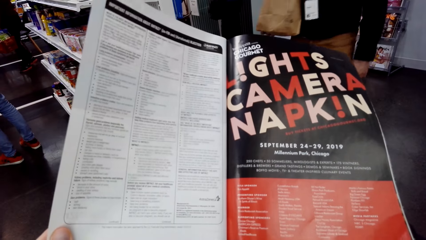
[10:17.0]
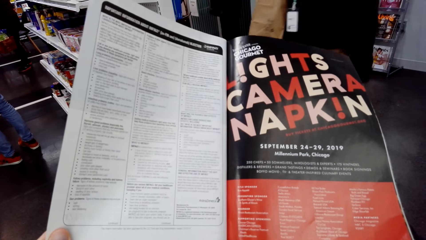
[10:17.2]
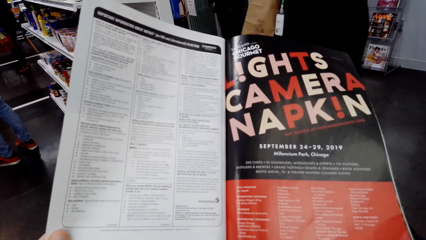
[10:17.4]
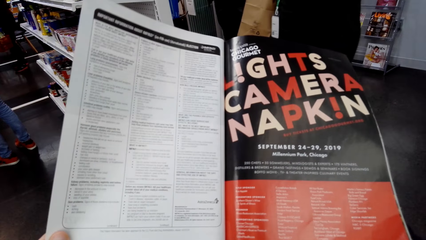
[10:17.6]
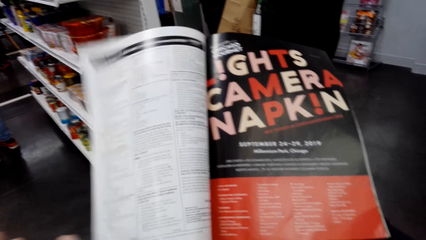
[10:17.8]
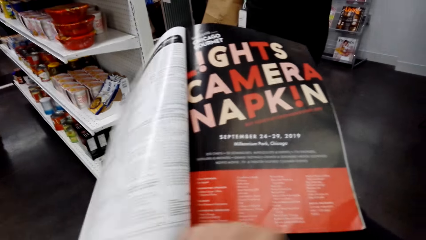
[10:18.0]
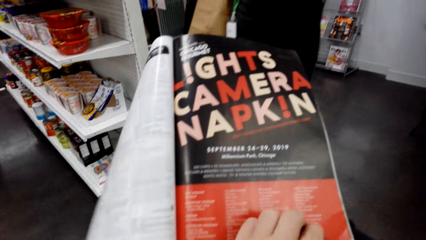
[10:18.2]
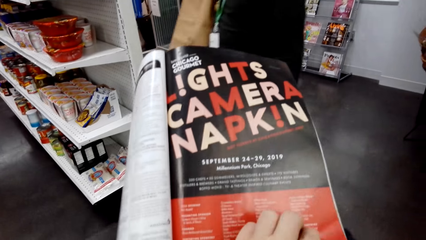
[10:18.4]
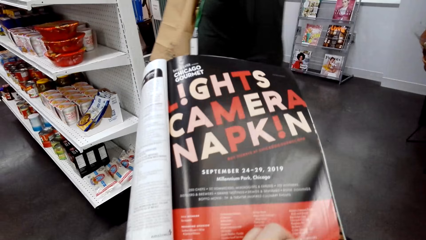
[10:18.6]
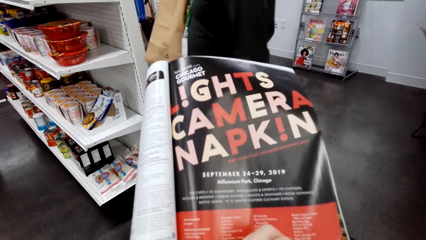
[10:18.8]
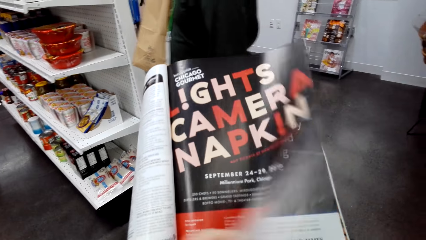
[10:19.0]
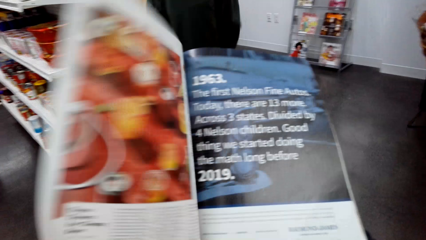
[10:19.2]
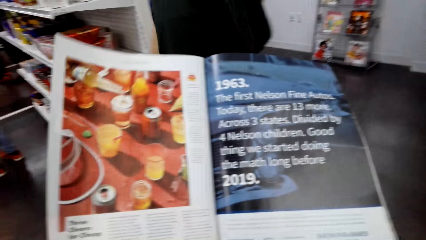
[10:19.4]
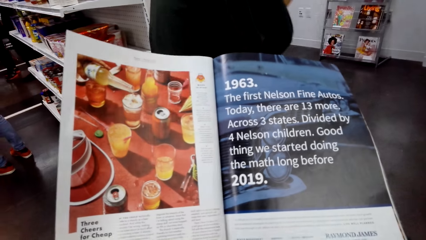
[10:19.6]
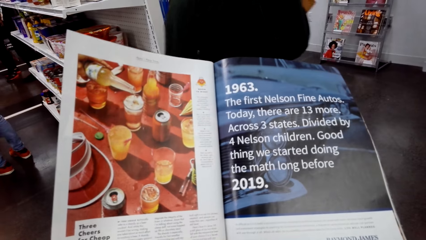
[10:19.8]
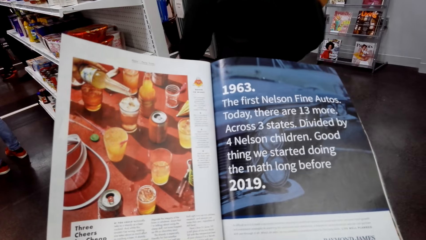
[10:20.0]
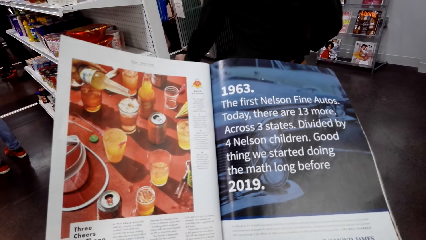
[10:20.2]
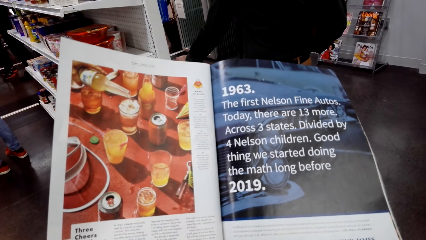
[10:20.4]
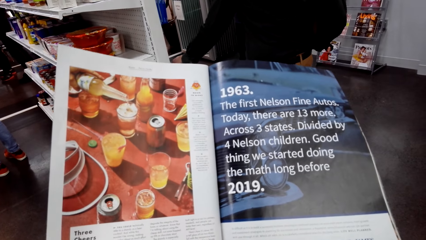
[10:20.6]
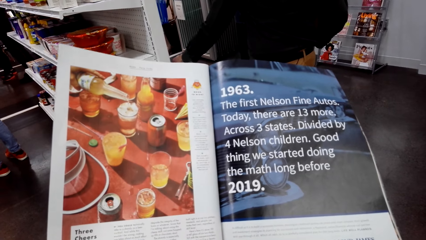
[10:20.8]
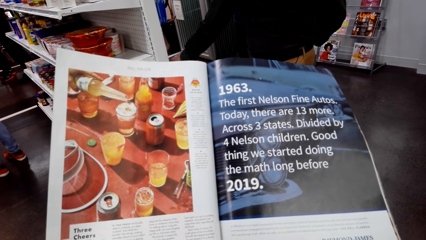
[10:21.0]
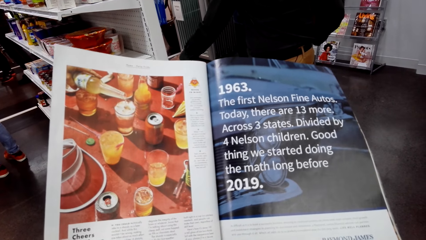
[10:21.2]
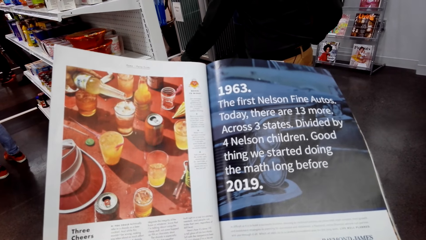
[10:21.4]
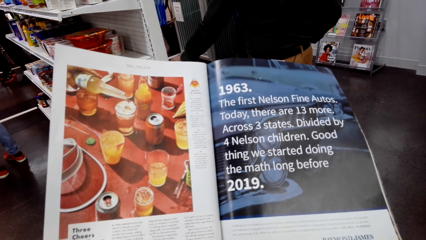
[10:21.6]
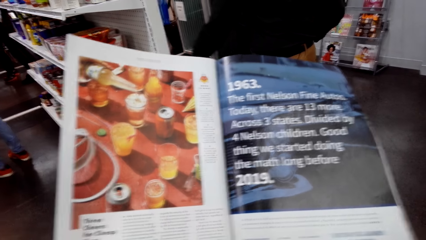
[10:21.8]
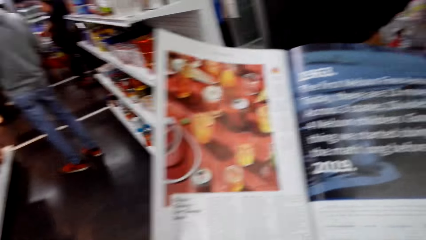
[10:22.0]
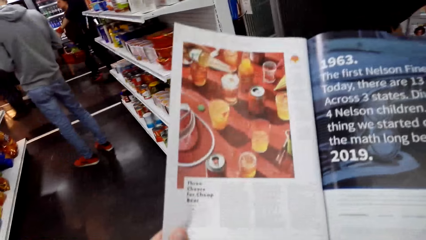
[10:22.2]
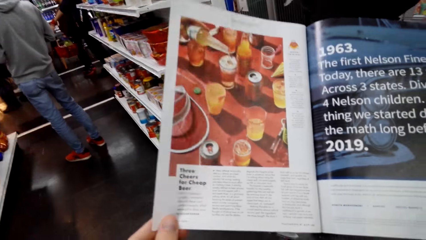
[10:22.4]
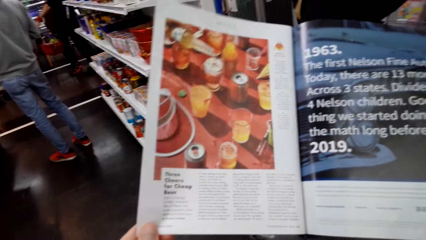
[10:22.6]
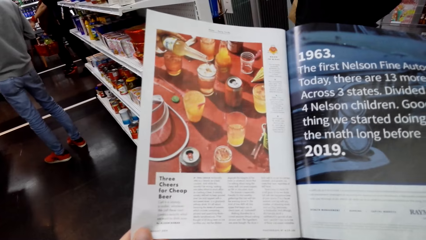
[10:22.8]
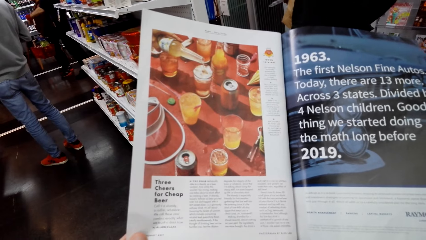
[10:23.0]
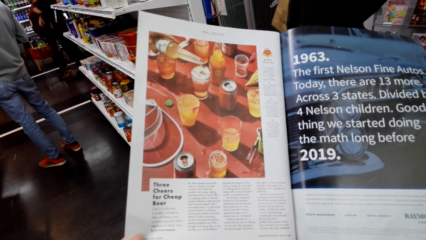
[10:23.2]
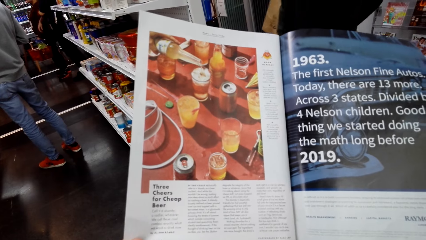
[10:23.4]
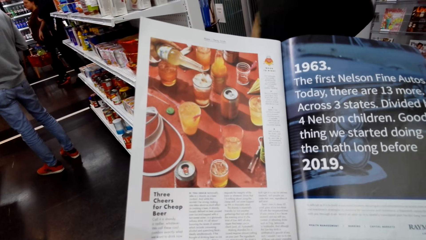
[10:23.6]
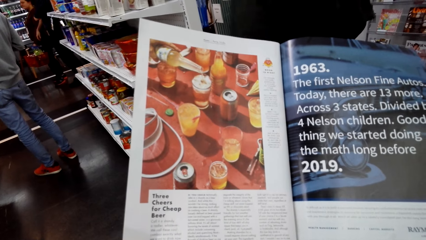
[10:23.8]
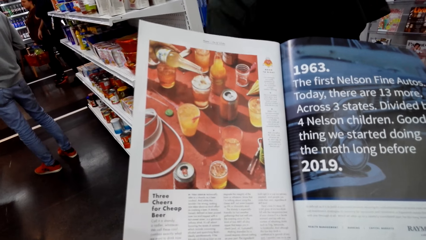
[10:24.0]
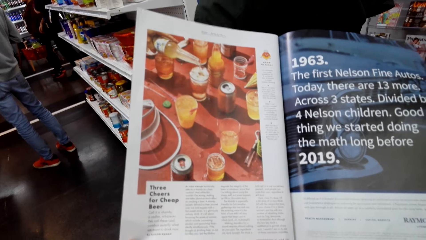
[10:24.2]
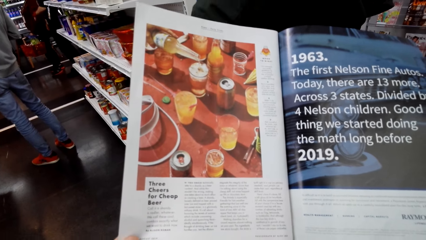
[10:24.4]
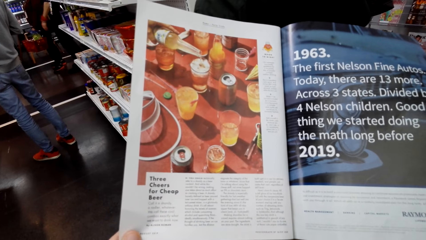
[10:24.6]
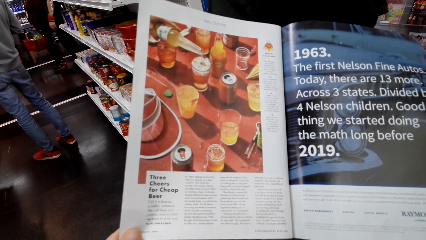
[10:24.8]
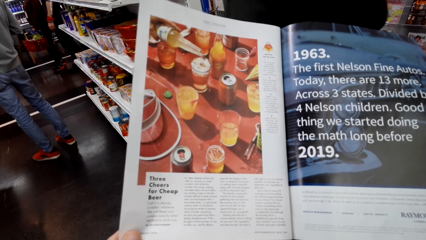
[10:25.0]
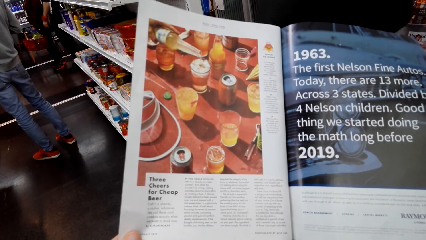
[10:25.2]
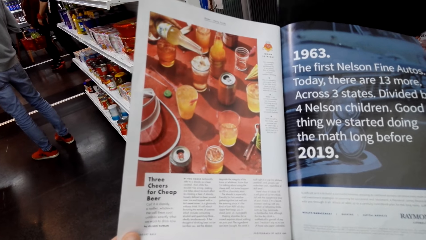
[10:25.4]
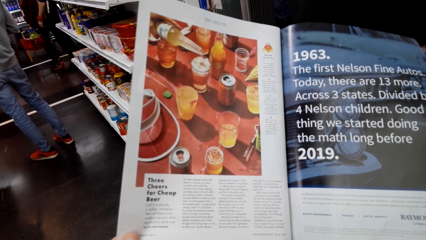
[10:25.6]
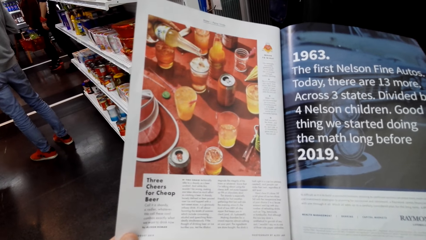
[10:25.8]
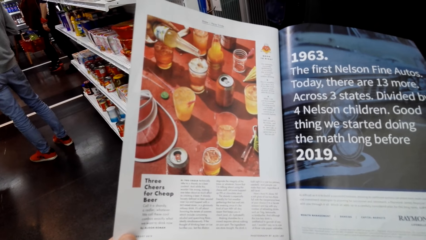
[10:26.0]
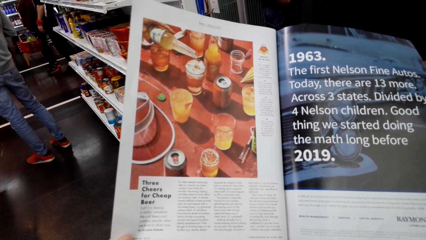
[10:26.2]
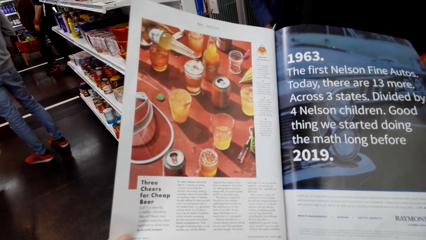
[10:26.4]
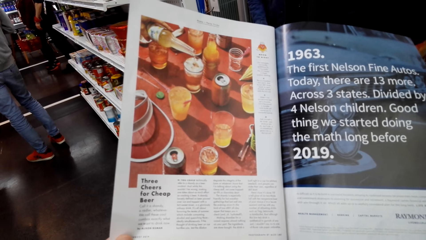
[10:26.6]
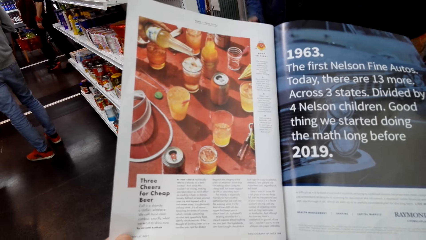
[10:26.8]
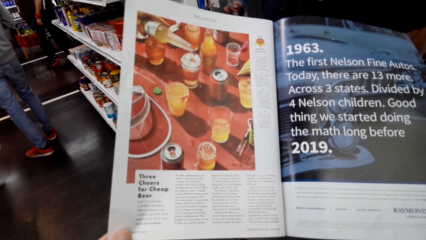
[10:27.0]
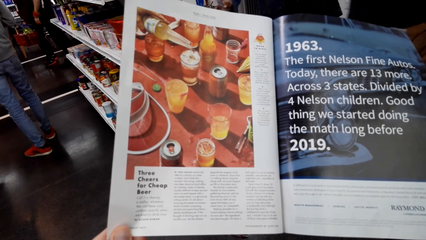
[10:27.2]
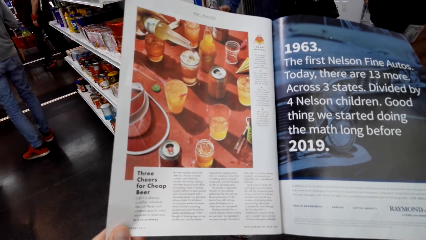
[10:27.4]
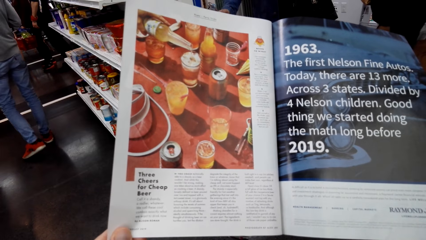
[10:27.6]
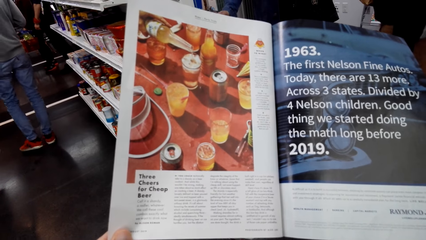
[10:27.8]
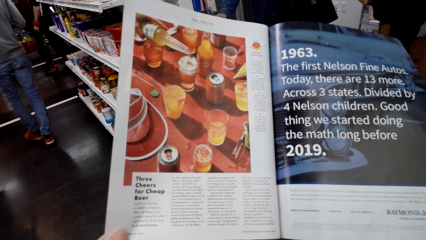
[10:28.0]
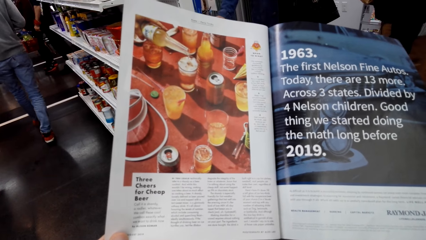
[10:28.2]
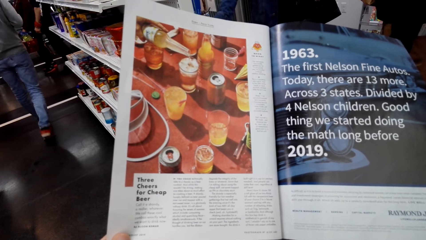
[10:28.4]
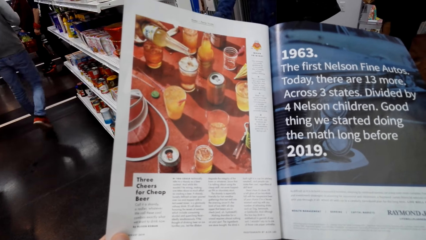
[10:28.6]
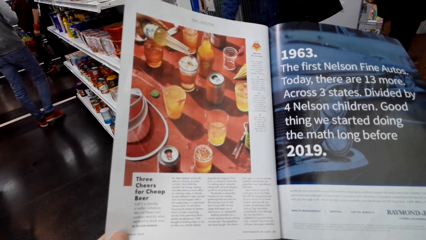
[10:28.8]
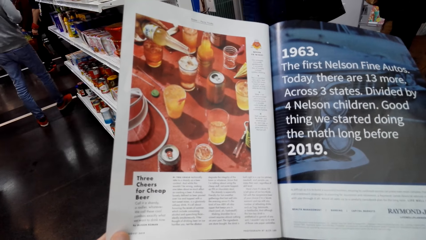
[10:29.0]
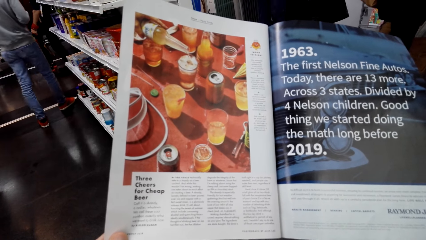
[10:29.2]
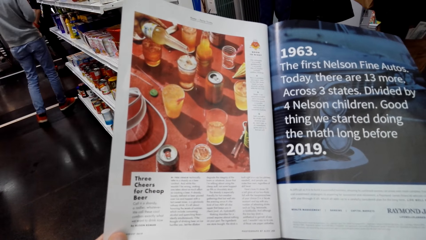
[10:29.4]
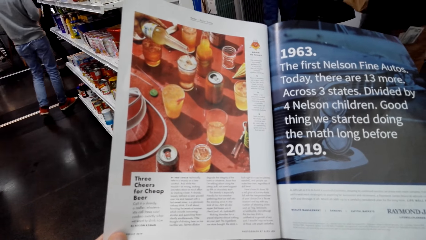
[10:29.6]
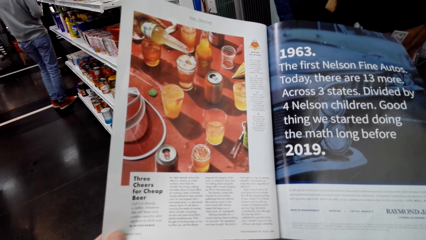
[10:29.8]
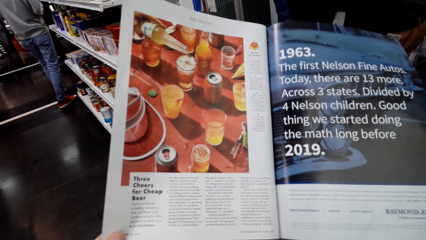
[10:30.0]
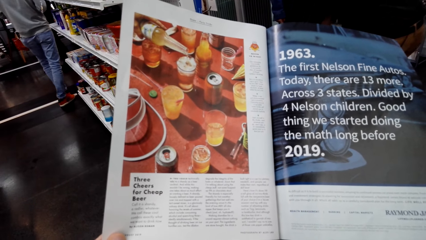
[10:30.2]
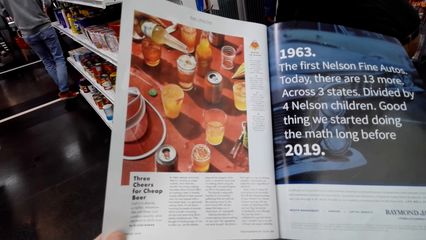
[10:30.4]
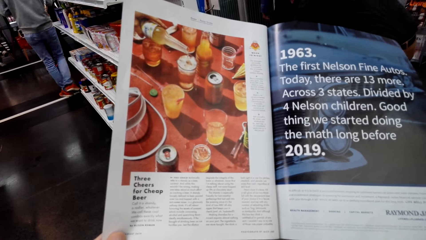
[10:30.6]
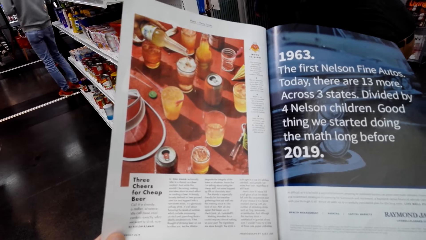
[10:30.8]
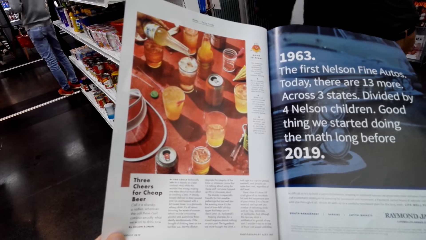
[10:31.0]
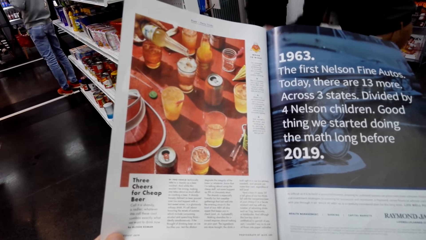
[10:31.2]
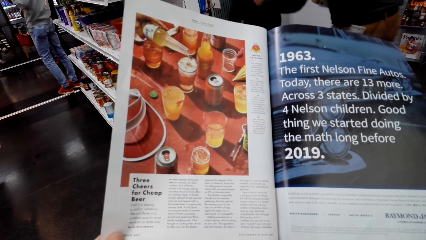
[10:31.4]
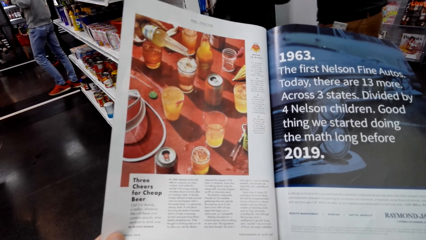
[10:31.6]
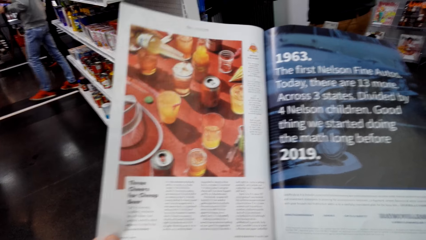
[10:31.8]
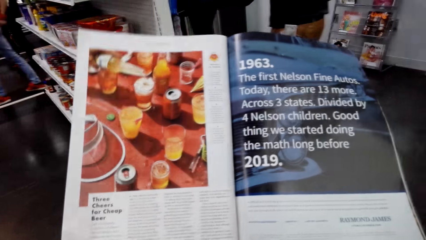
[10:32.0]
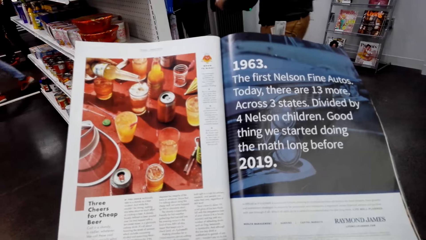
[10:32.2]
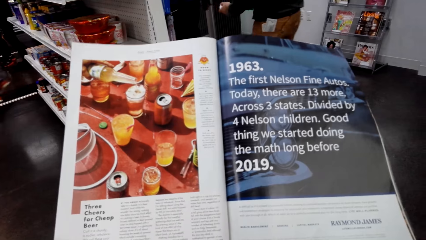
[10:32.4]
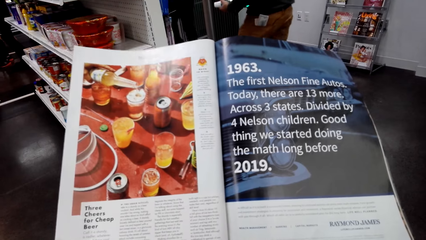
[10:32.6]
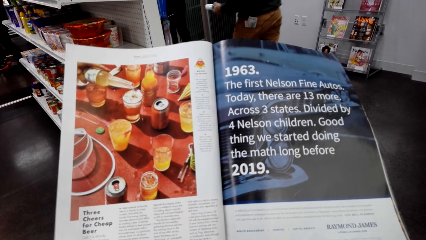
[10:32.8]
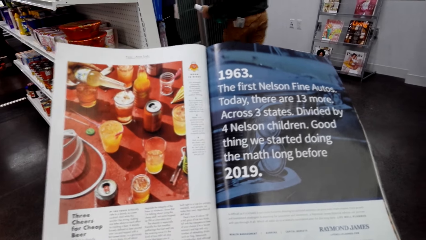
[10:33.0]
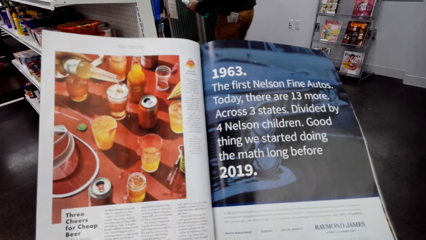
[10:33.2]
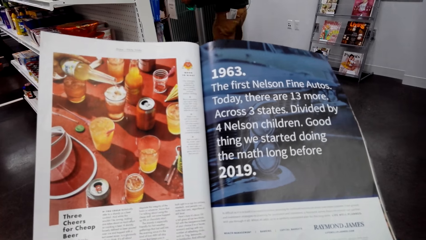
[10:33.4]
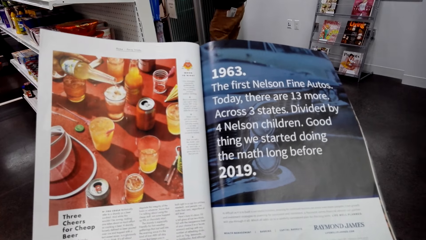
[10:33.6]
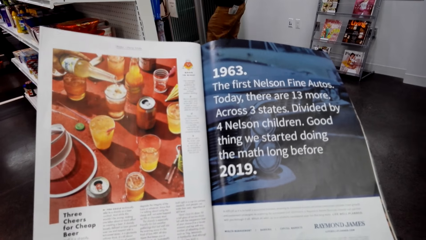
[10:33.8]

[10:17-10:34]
A man walks around. The camera wearer looks at the open page of the booklet brochure.
